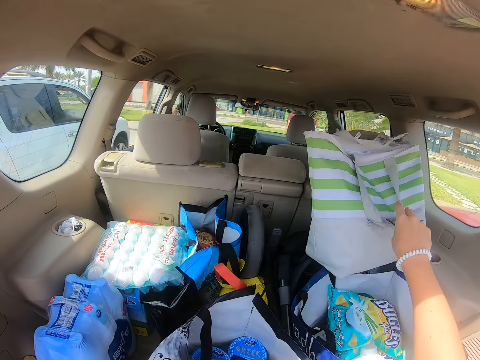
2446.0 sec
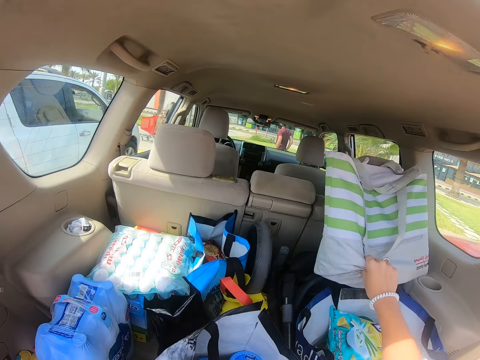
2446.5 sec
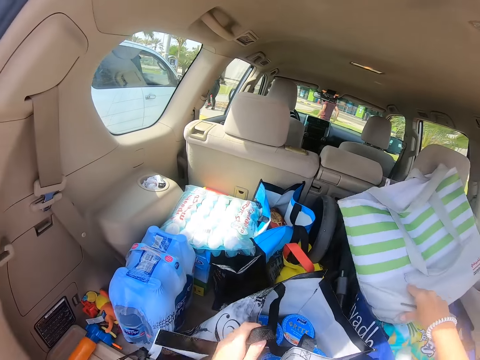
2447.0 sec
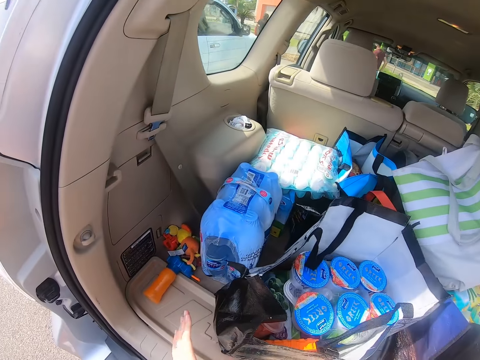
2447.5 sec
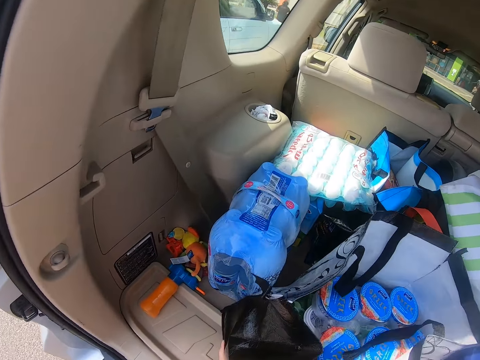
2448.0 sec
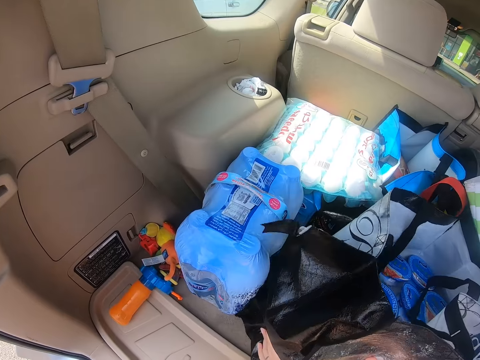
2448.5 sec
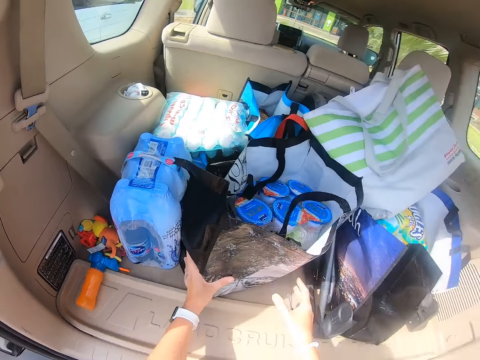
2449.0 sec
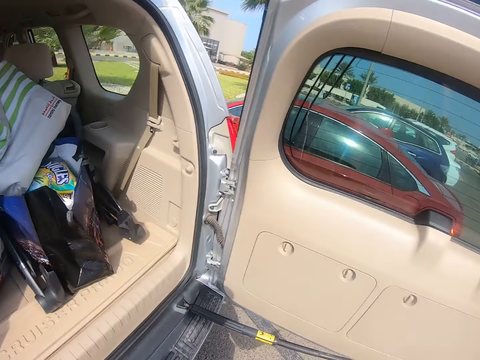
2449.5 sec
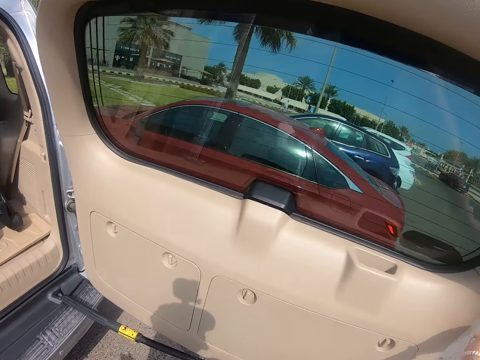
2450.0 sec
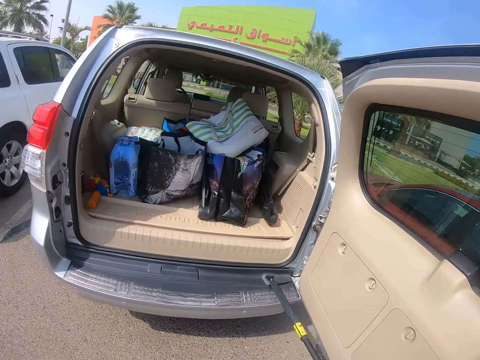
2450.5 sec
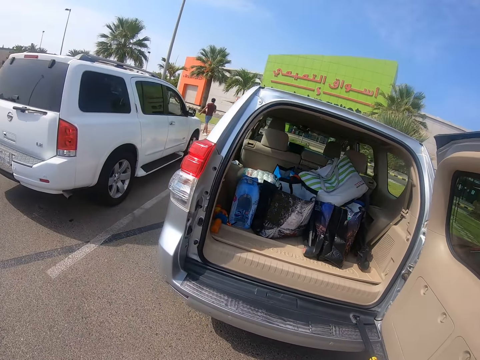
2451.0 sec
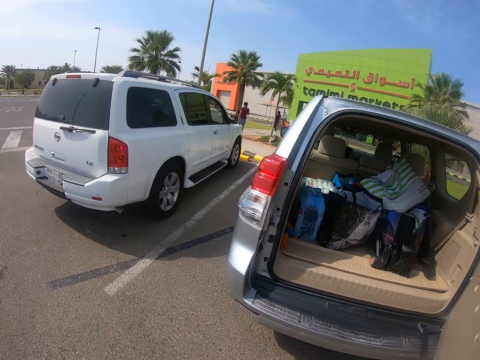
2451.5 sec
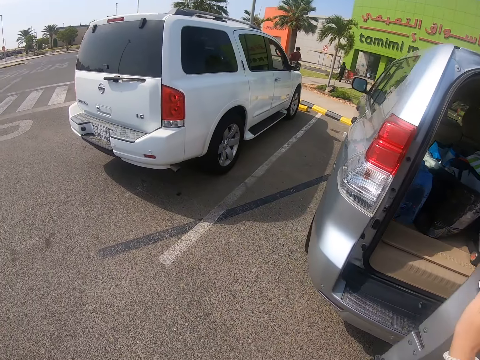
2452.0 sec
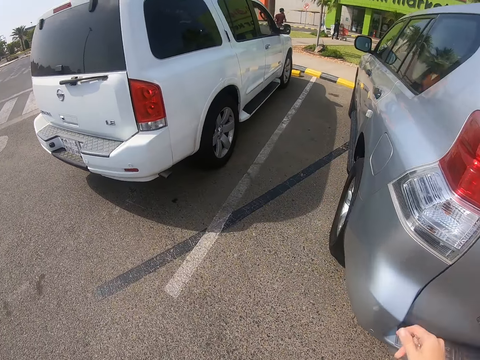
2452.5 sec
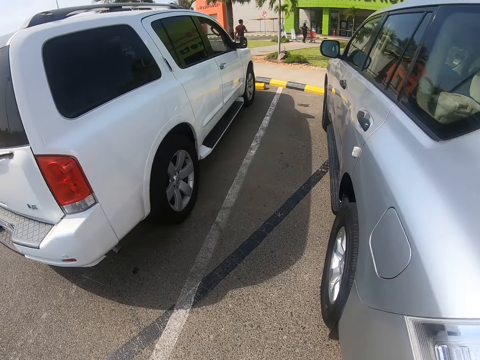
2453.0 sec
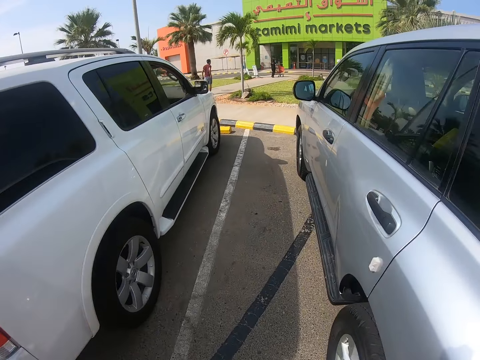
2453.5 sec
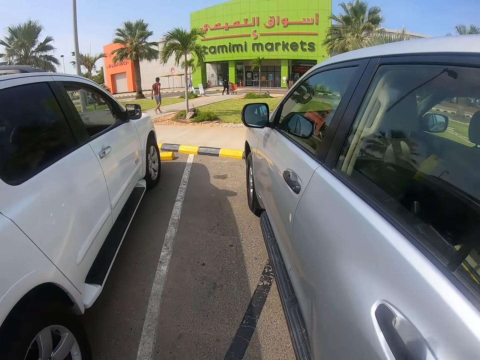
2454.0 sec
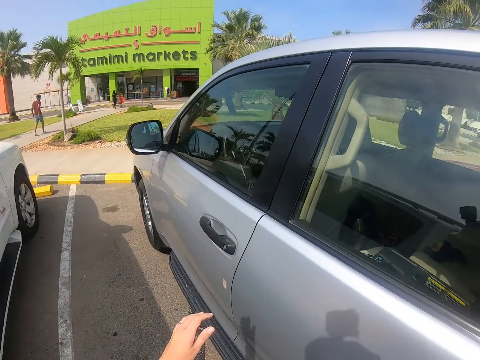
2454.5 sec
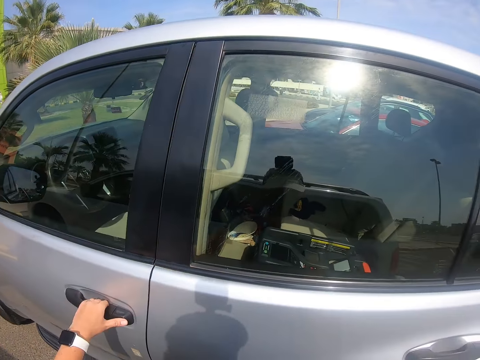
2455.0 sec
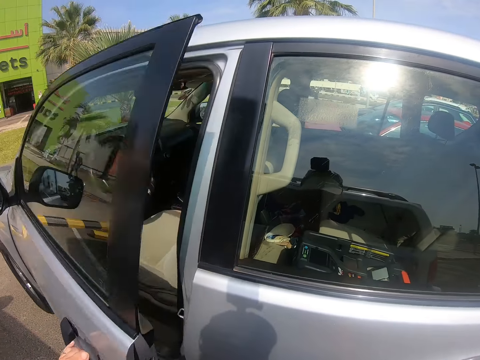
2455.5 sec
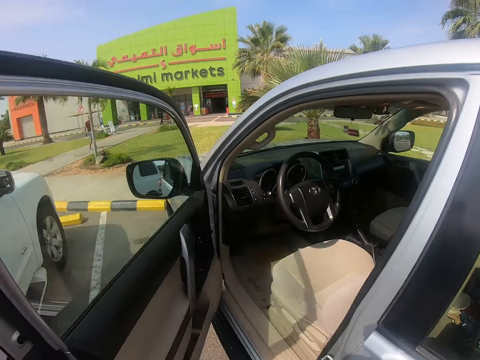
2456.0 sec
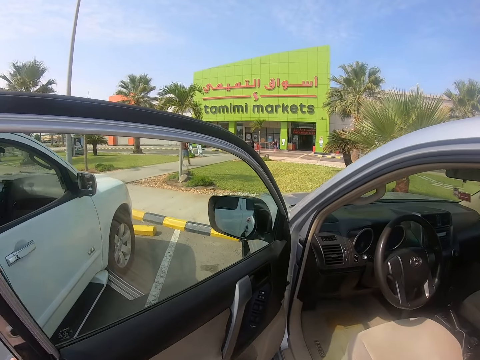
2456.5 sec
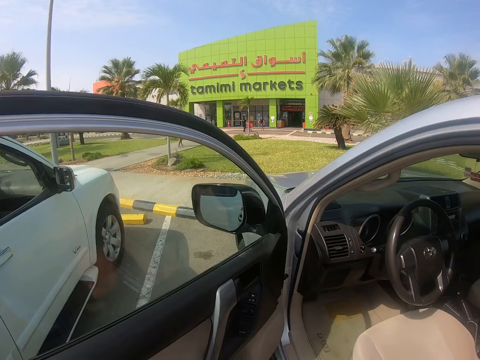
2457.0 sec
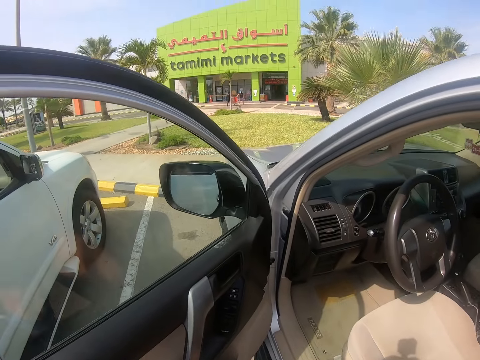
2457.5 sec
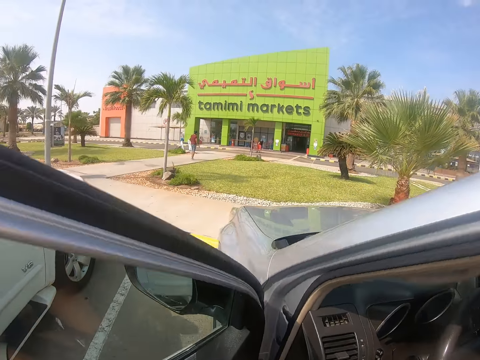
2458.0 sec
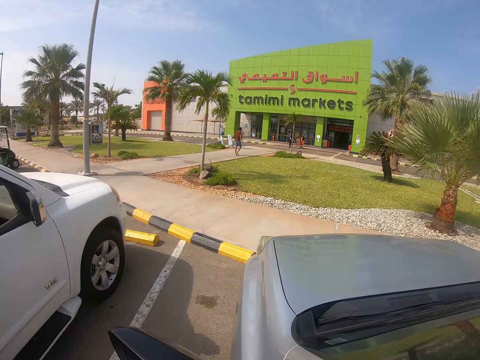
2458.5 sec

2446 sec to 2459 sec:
A man walks around. The camera wearer places the bag aside in the boot. They move the bag. They move the bag again. They adjust the shopping bag in the boot. They step forward. They lock the boot. They step forward again. They walk towards the front door of the car. They open the car's front door. They get into the car.

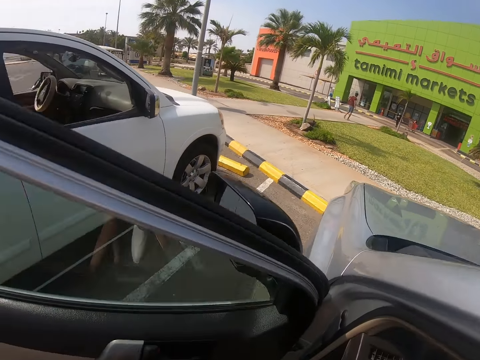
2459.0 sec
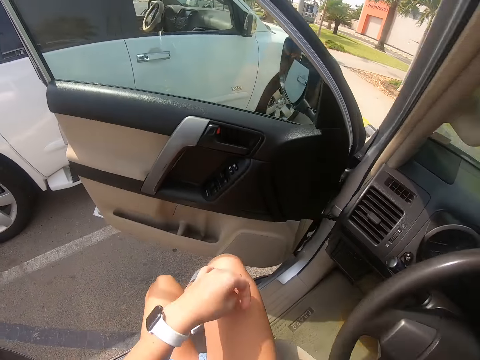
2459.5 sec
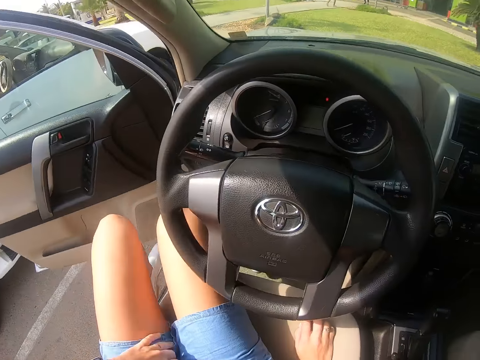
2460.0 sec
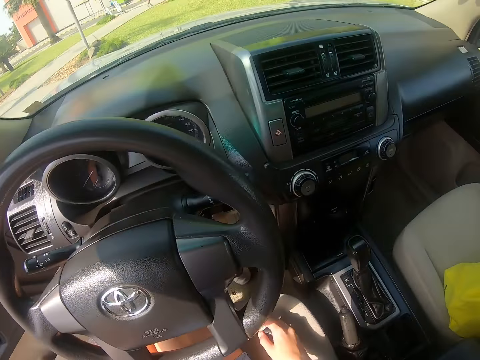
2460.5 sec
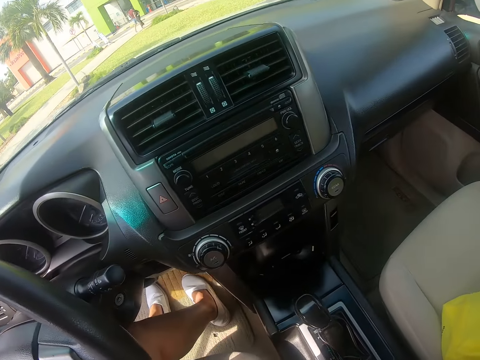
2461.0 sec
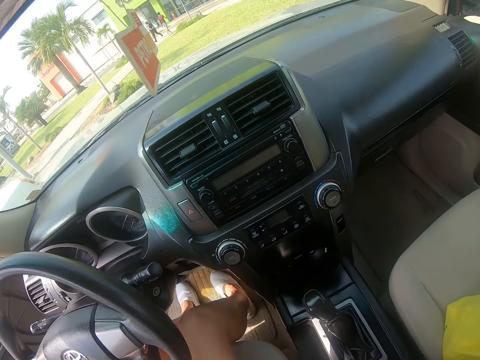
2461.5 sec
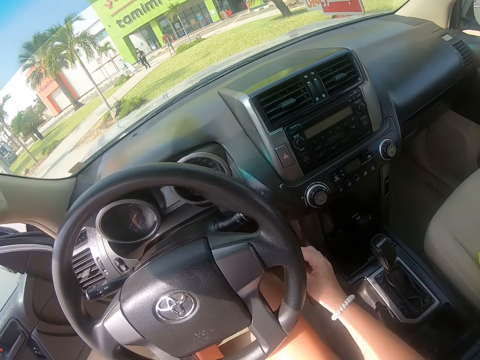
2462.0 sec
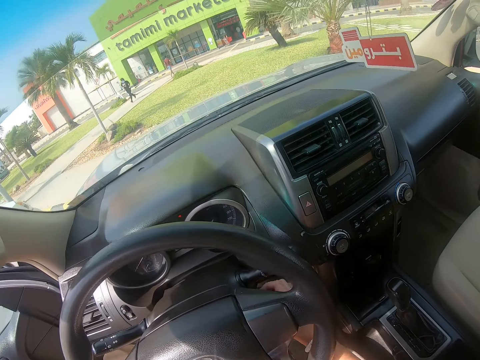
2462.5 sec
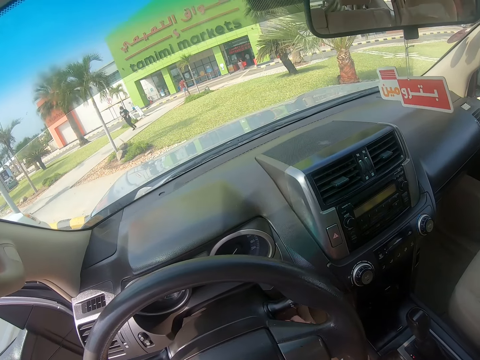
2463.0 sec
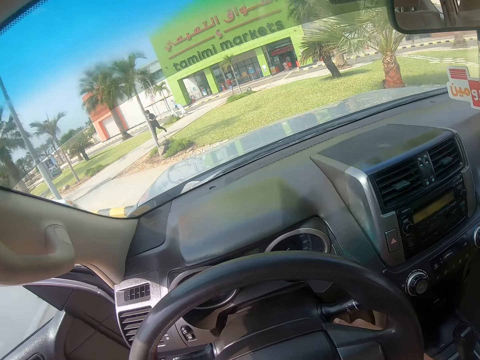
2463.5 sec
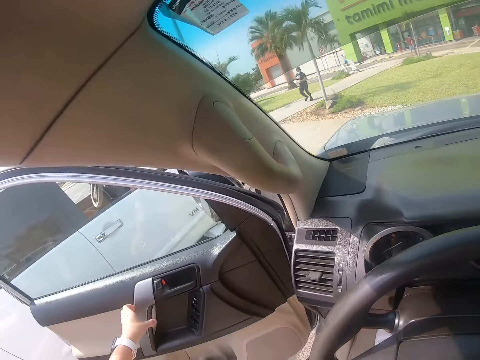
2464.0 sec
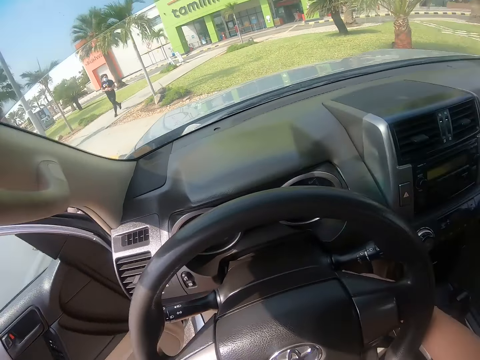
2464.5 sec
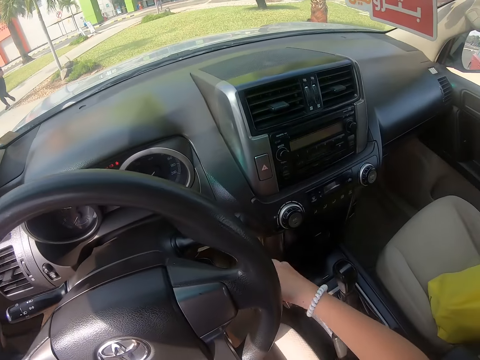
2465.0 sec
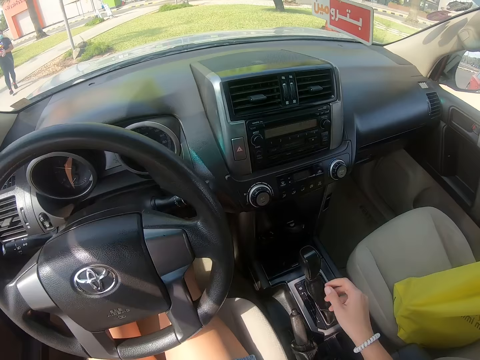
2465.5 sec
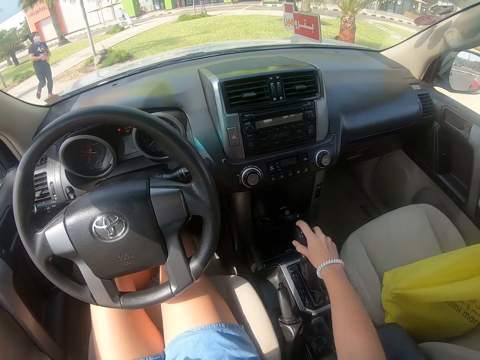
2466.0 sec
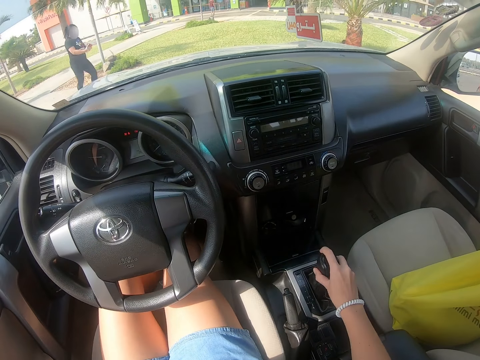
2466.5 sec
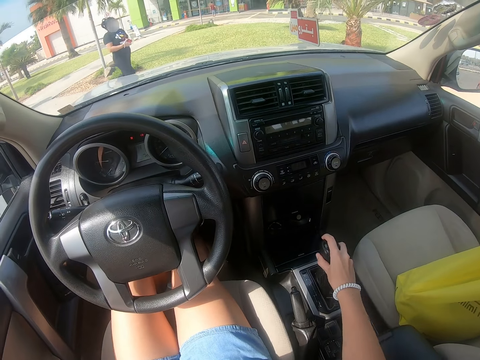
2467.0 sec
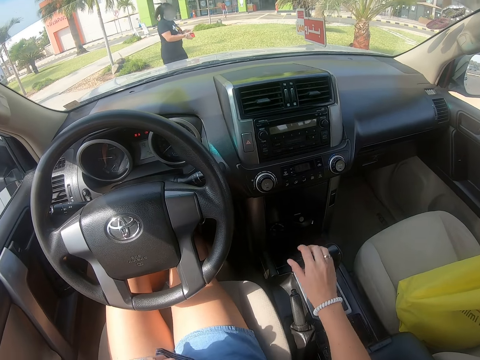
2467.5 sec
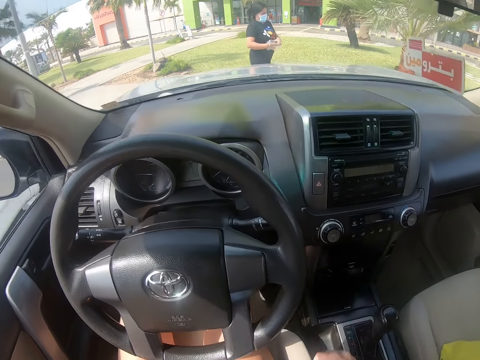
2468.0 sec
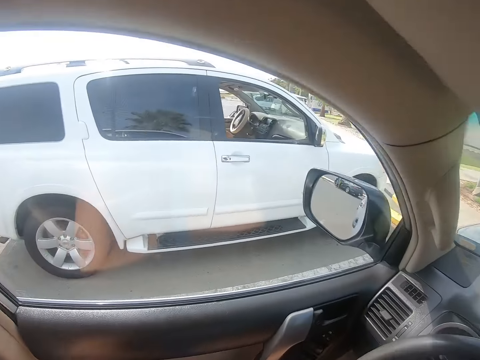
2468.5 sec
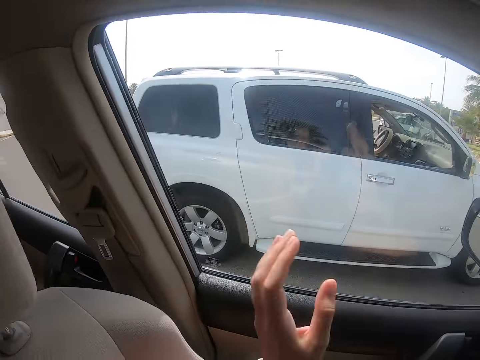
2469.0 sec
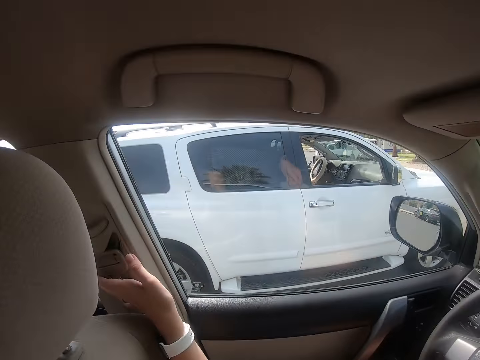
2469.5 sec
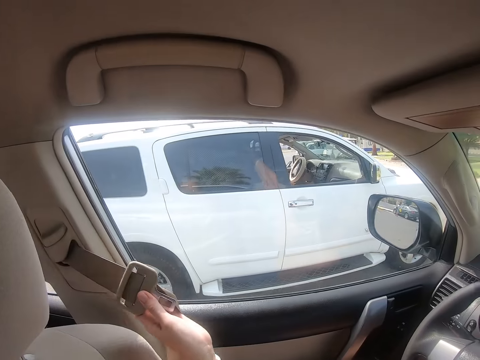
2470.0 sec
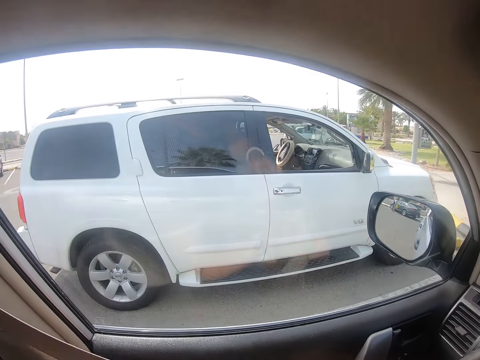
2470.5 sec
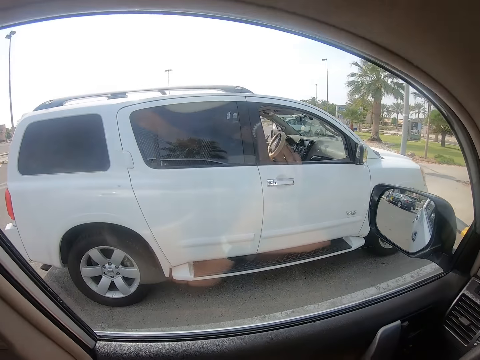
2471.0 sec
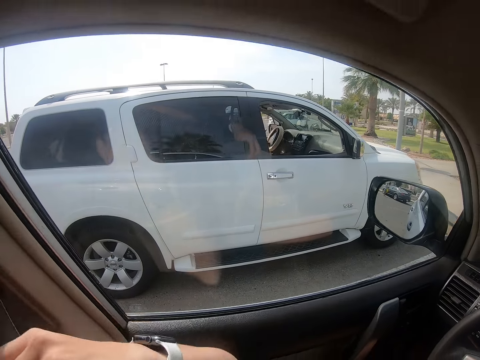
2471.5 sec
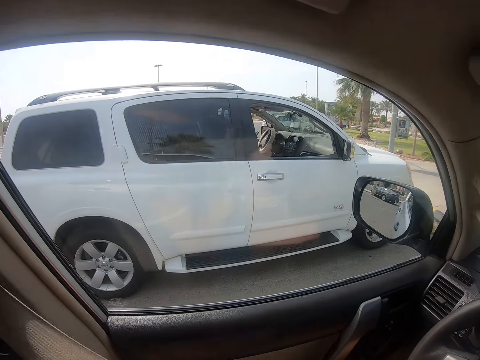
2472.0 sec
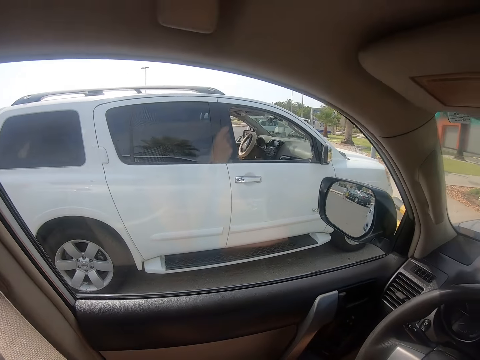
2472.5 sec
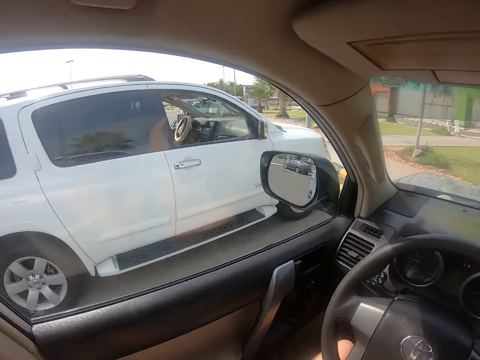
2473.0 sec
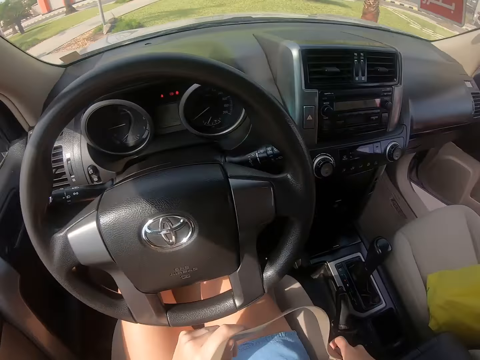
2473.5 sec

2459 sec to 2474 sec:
The camera wearer touches the car key. They turn the car on. A lady runs. The camera wearer closes the door of the car and operates the car gear. The lady walks towards the car. The camera wearer looks around and puts on the car seat belt.
